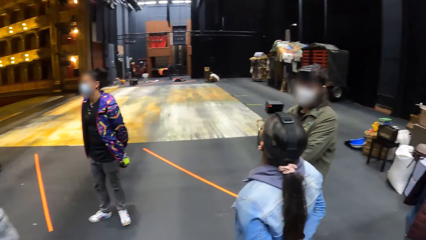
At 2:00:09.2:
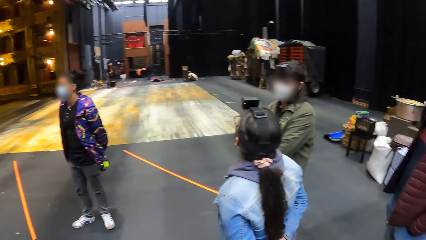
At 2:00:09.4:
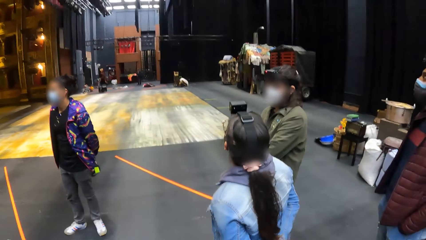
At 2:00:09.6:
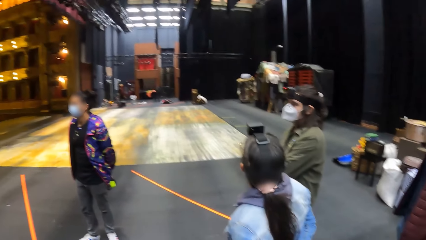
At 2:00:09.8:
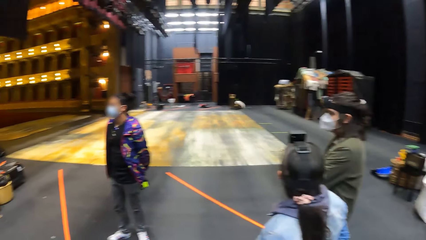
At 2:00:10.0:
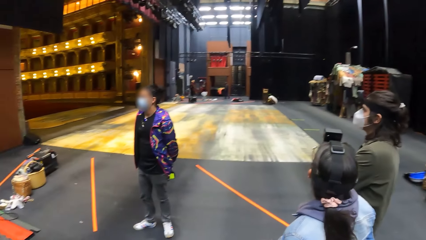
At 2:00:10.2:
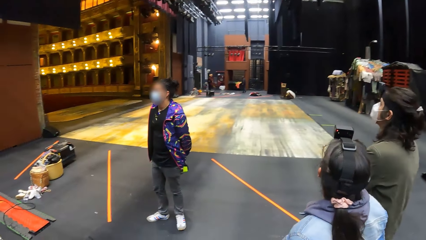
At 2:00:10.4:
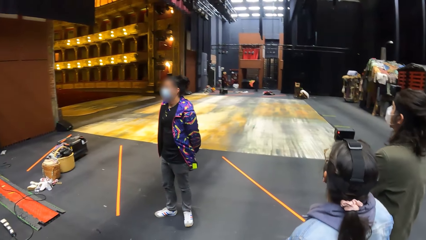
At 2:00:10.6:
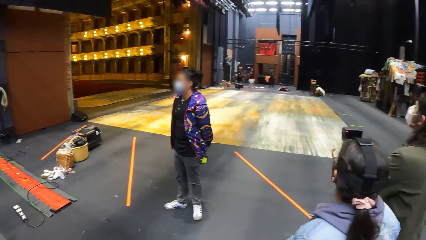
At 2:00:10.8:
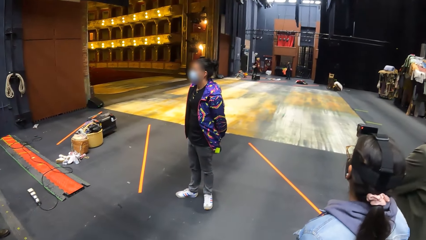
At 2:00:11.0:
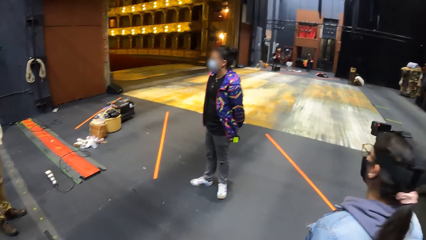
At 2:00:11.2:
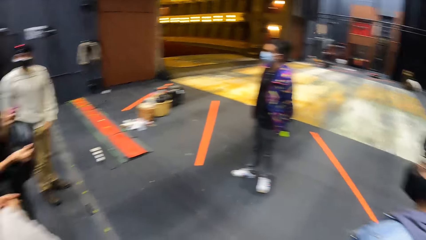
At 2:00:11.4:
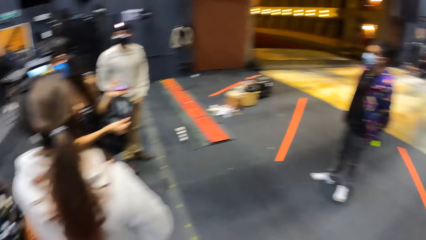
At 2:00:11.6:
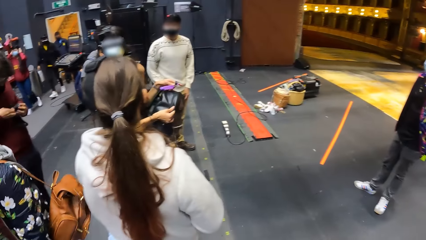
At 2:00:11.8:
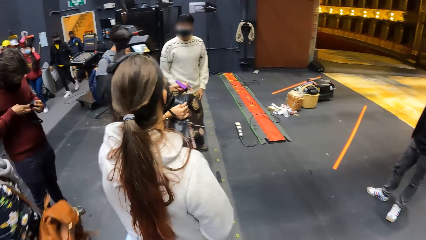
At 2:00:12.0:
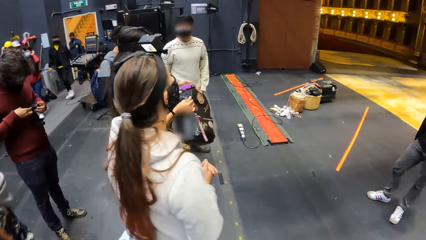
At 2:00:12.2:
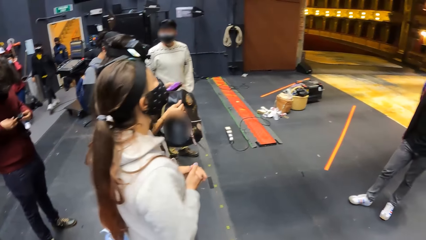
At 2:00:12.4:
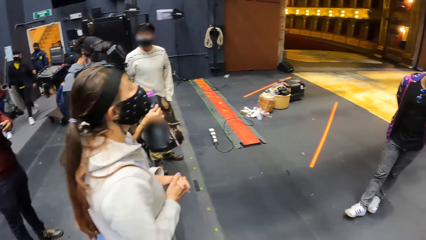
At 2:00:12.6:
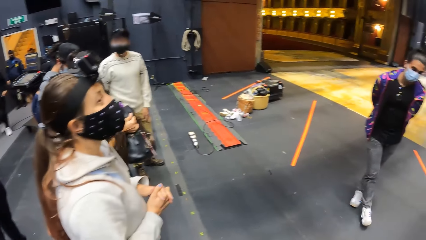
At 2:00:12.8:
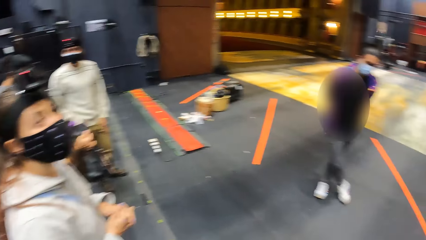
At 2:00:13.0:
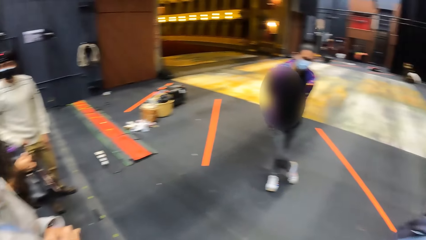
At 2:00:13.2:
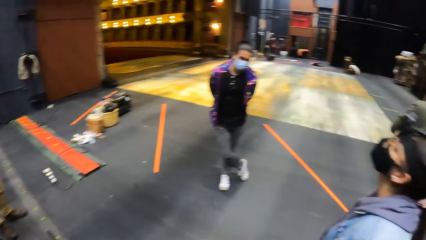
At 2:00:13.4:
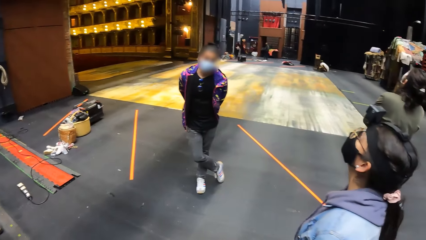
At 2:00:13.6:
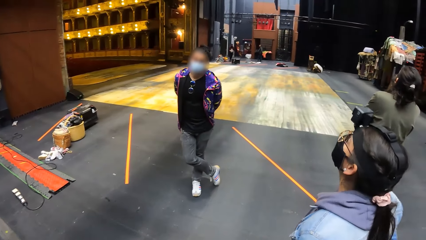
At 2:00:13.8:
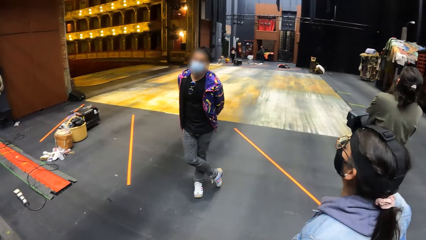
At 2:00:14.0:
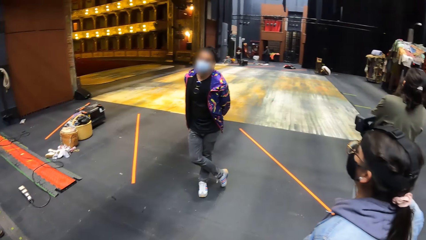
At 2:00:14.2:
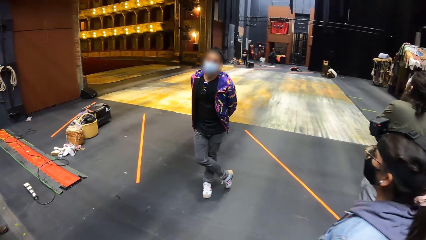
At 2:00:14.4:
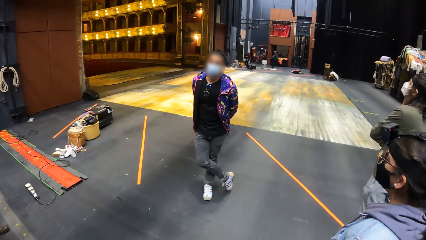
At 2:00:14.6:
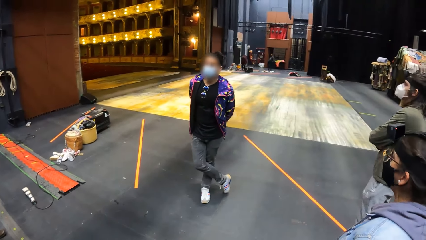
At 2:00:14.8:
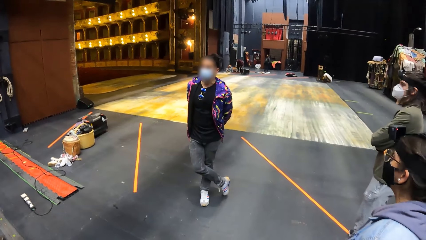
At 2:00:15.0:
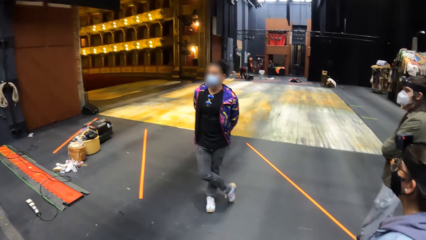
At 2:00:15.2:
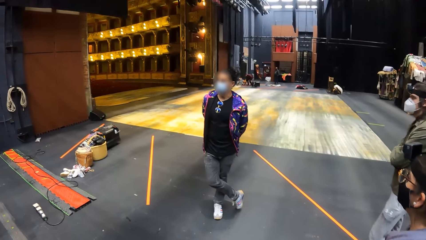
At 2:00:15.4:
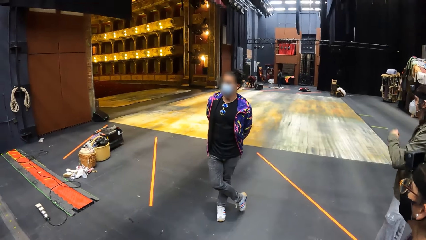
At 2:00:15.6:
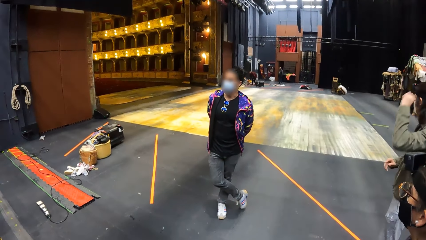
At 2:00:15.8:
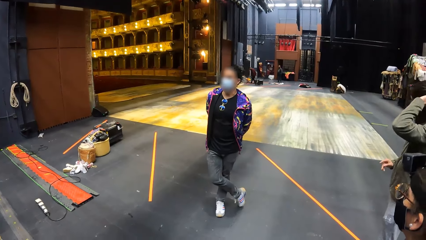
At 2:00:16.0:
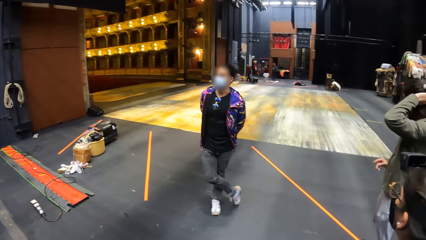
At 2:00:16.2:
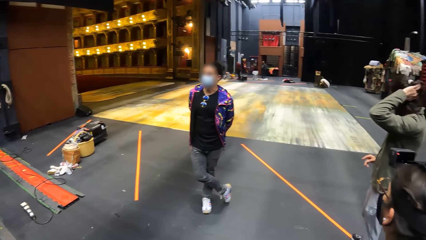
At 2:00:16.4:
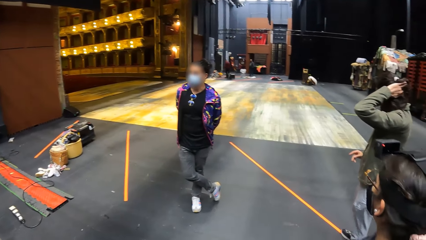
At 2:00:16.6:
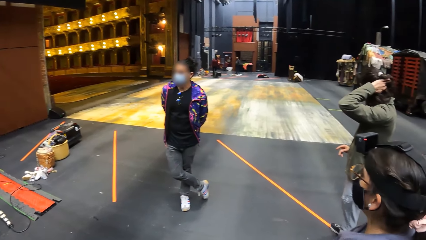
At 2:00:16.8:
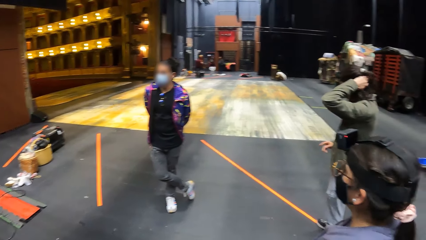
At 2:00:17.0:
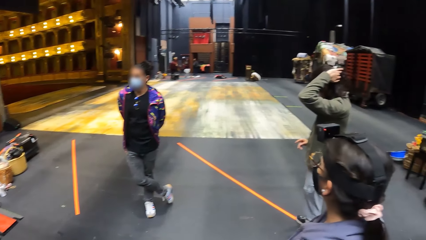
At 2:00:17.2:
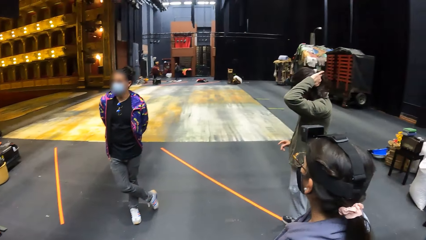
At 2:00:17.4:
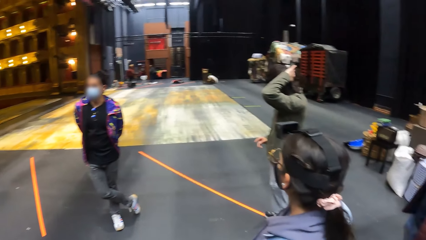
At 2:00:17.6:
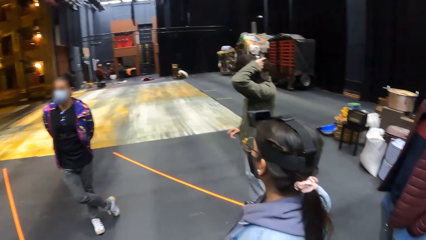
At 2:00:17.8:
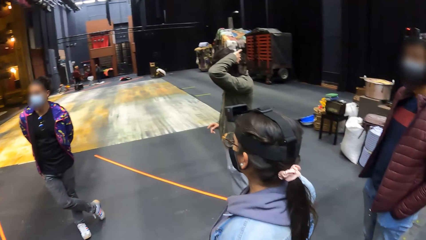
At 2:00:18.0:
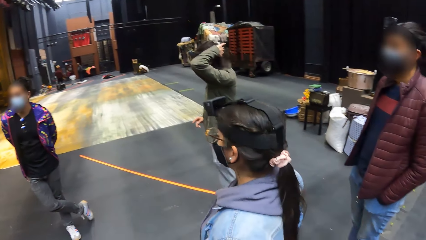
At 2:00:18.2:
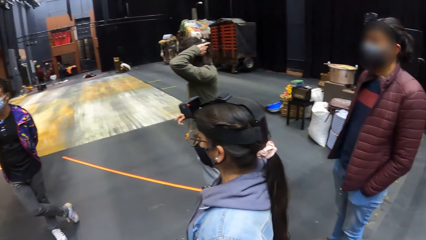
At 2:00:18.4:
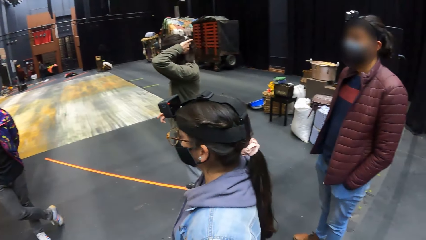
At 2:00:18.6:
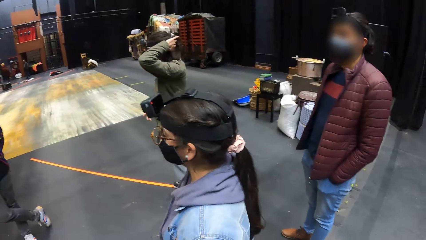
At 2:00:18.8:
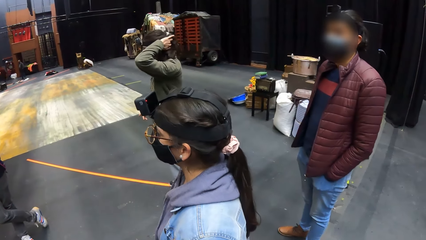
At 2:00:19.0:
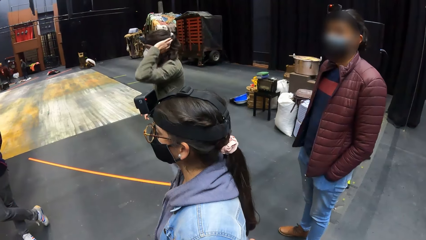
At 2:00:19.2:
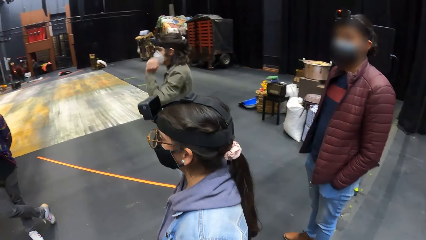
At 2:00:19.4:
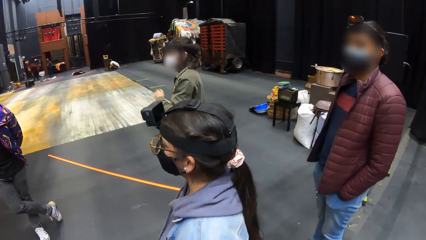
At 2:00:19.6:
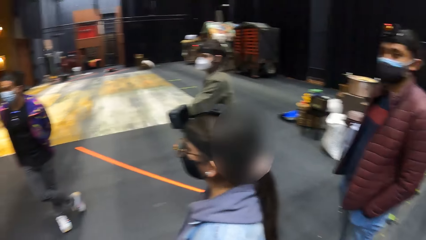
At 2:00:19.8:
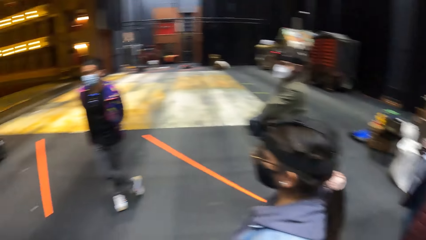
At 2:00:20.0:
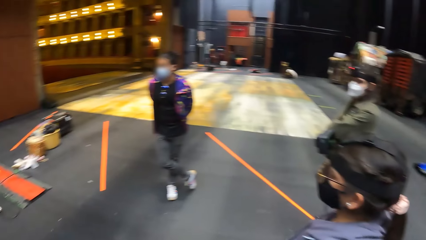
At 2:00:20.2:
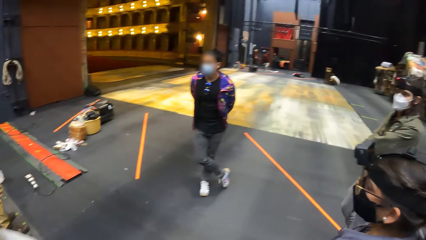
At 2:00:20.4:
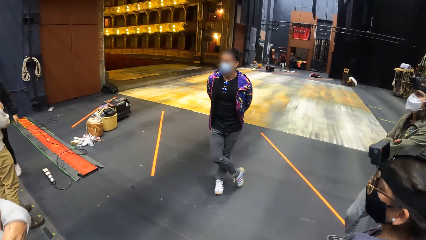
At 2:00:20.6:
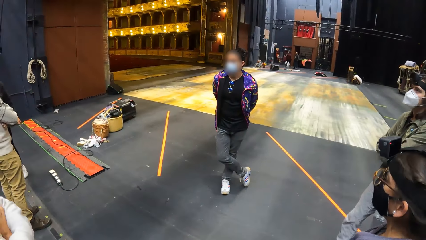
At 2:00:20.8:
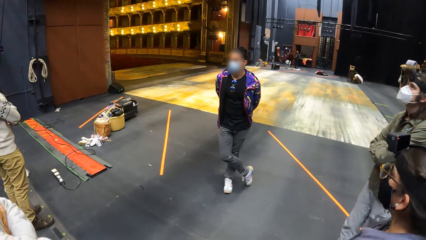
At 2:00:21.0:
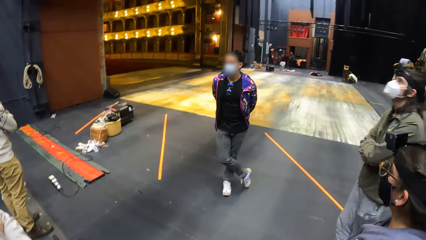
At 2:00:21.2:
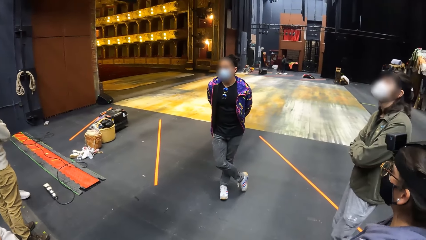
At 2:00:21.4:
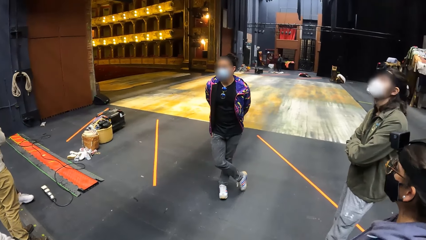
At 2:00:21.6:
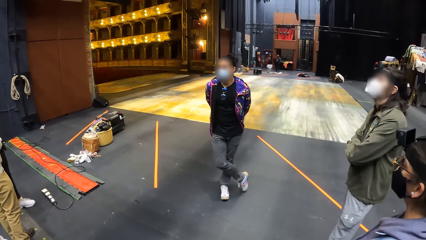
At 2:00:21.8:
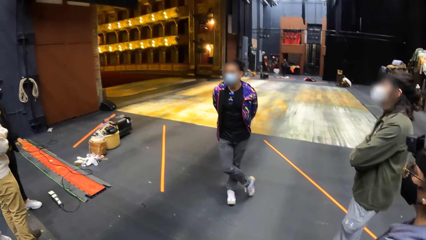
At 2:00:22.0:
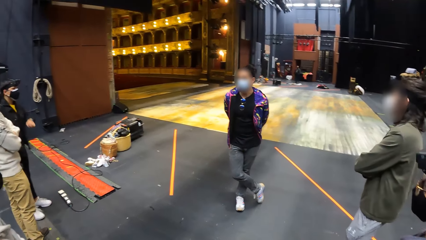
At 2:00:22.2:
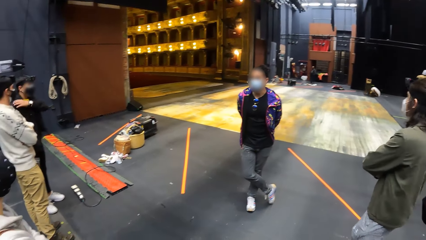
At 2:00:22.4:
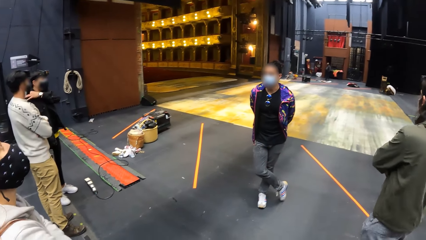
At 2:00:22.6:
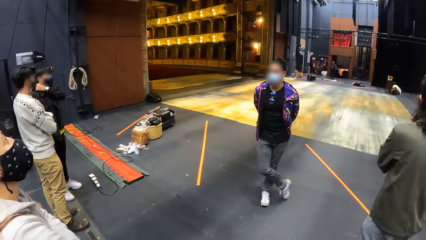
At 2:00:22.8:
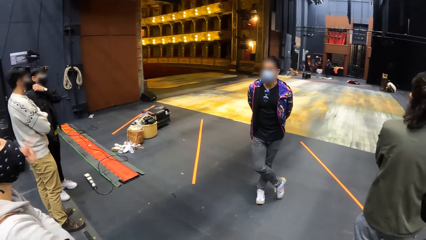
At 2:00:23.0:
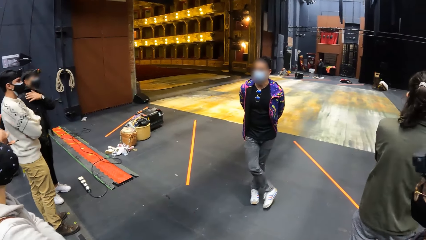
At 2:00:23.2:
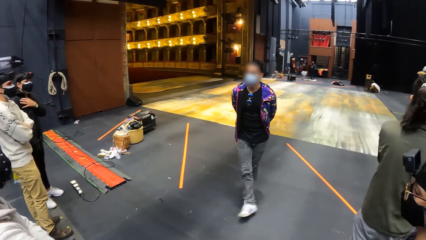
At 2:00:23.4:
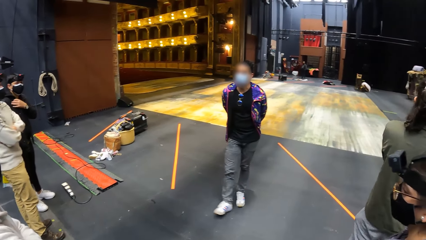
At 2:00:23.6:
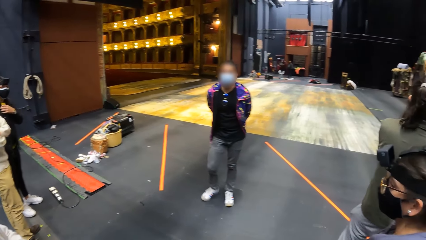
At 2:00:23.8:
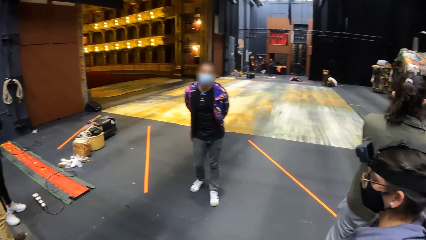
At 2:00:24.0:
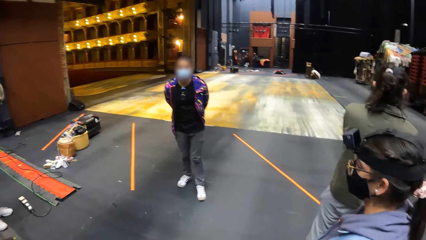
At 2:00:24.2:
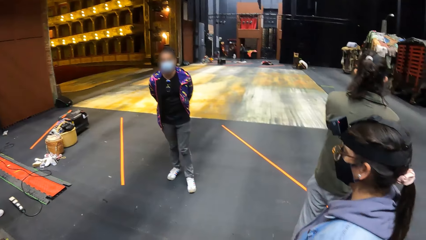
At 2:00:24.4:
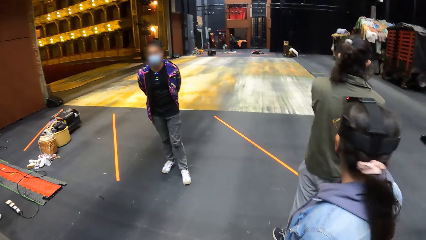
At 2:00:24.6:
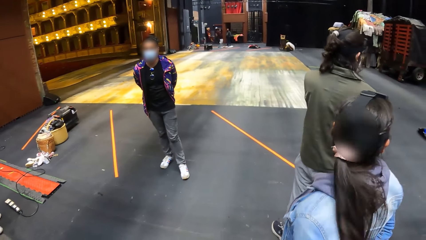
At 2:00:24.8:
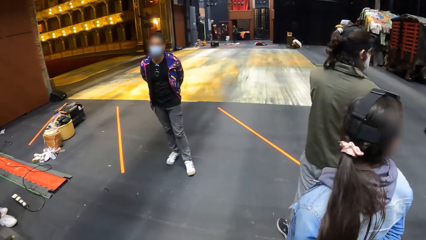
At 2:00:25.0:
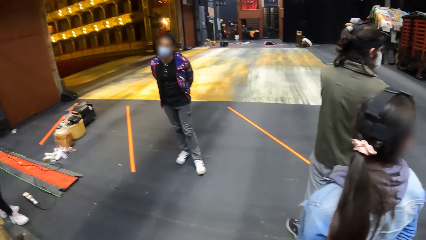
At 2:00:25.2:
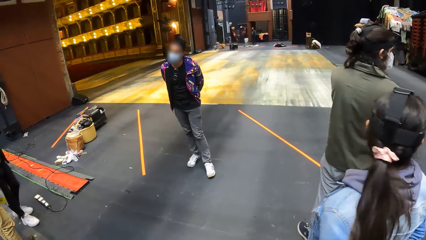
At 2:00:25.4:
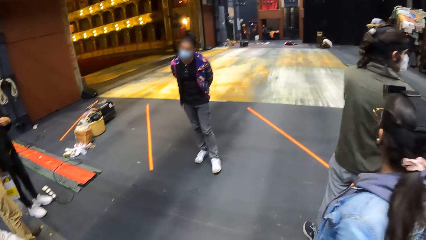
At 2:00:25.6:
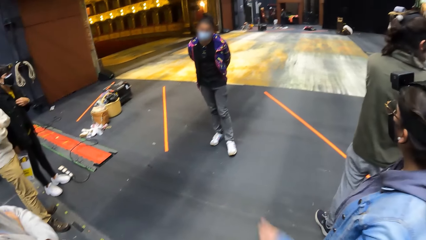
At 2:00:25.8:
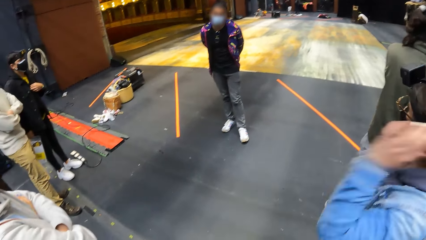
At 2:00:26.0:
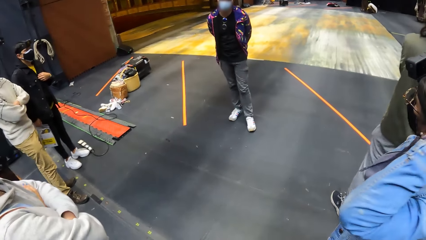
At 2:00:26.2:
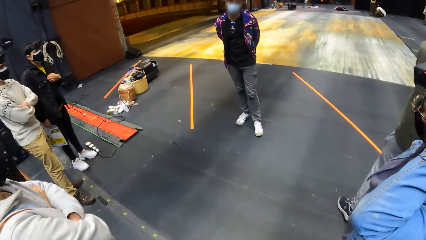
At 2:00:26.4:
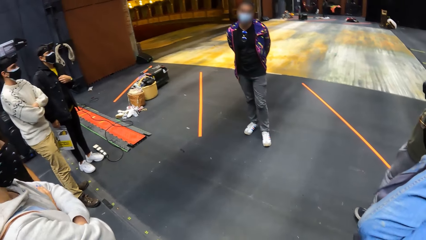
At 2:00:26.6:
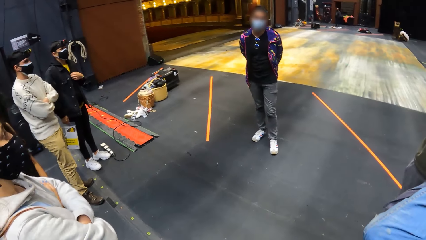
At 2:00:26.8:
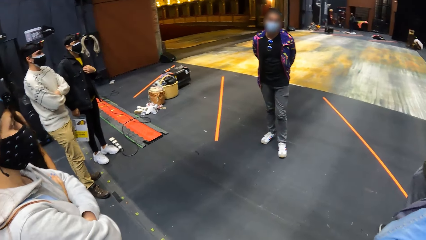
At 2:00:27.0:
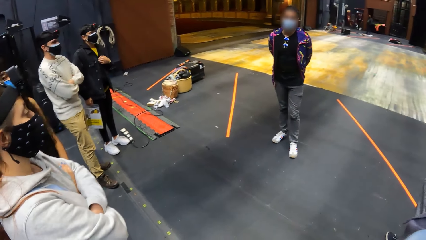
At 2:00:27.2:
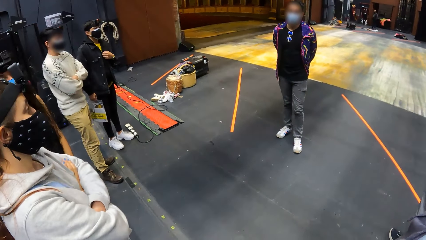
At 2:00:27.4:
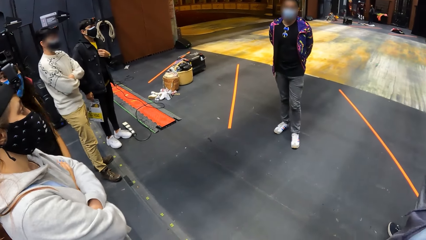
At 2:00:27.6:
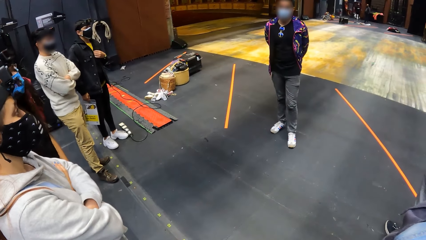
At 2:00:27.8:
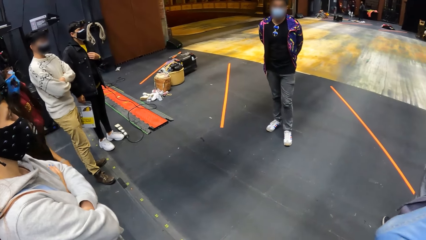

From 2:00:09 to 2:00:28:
The man adjusts his hair with his left hand.
